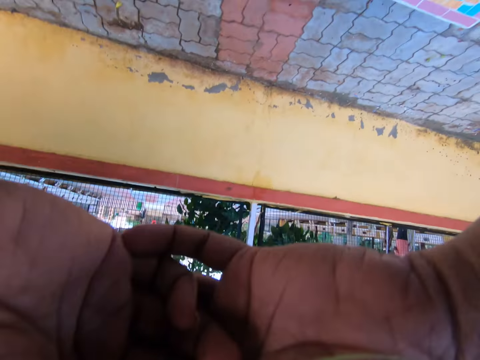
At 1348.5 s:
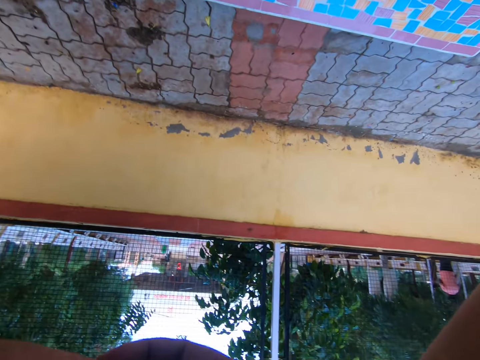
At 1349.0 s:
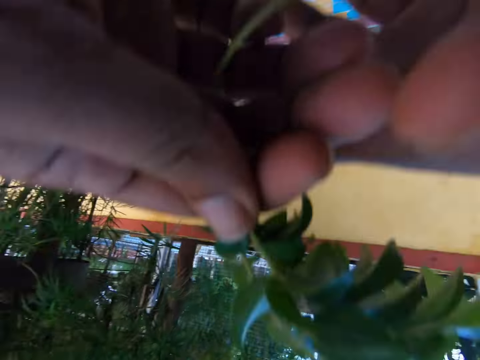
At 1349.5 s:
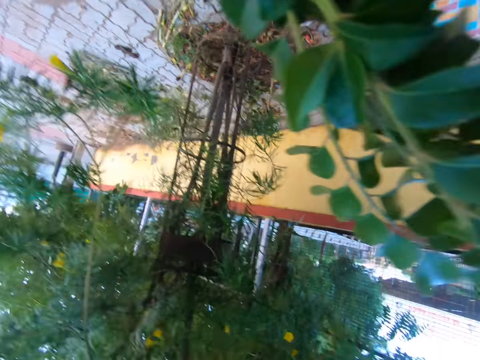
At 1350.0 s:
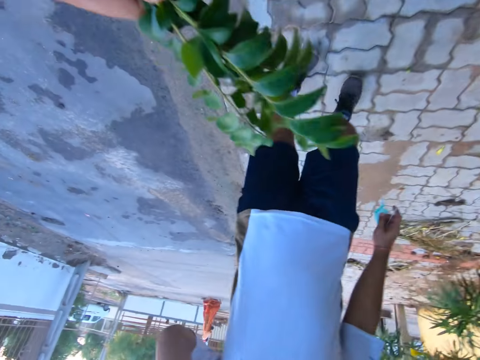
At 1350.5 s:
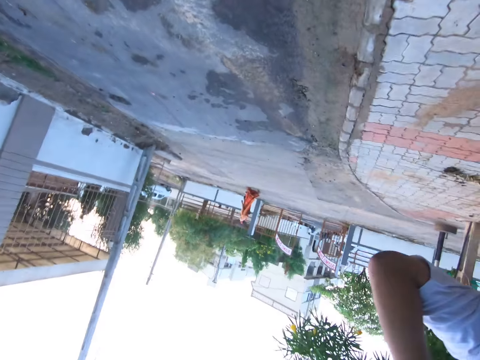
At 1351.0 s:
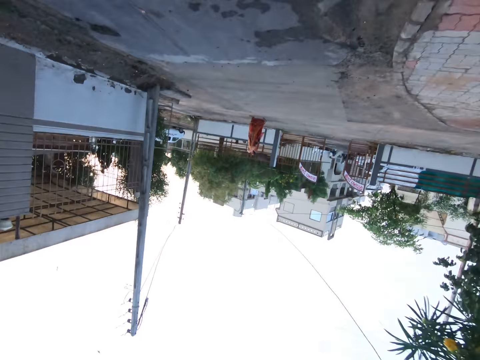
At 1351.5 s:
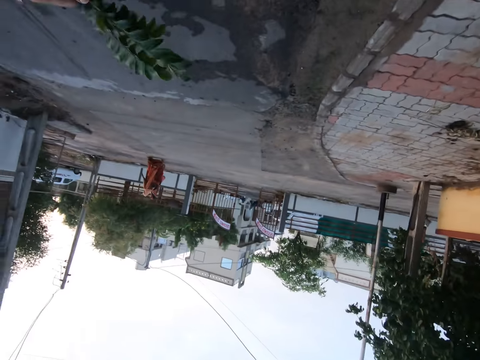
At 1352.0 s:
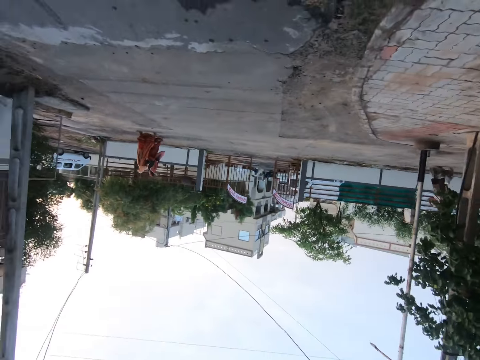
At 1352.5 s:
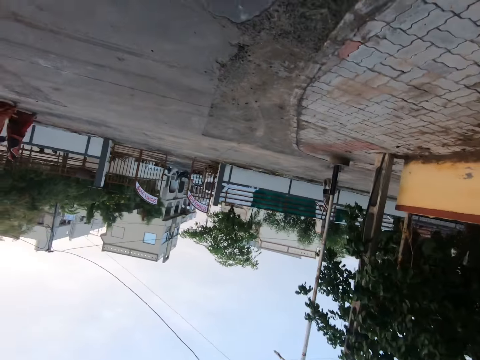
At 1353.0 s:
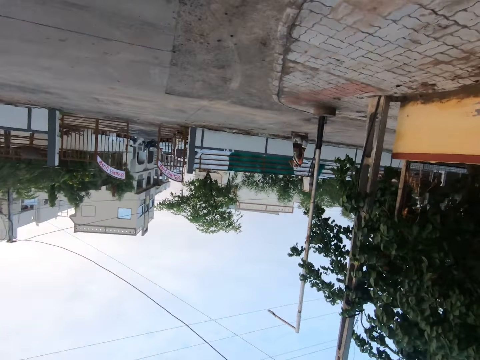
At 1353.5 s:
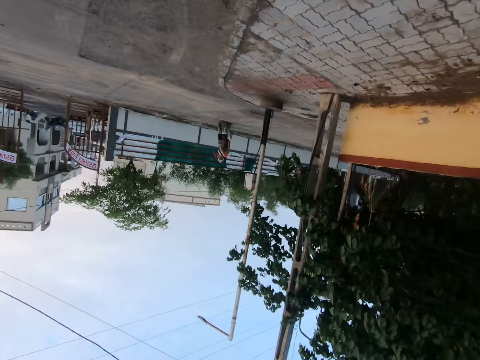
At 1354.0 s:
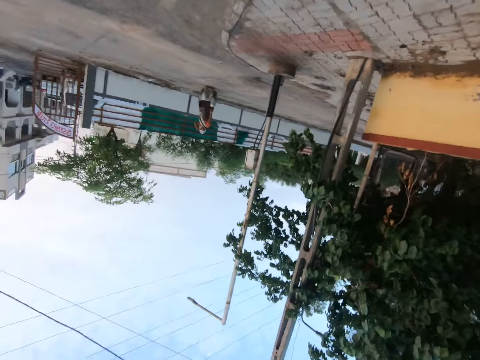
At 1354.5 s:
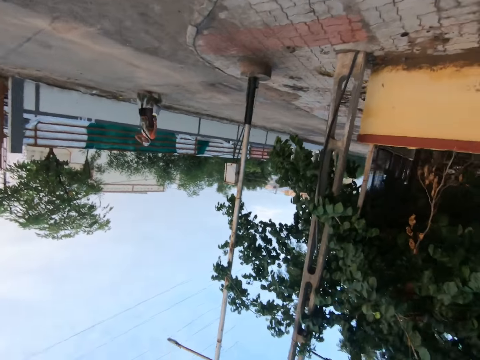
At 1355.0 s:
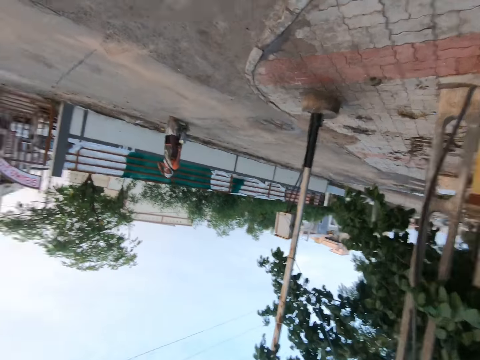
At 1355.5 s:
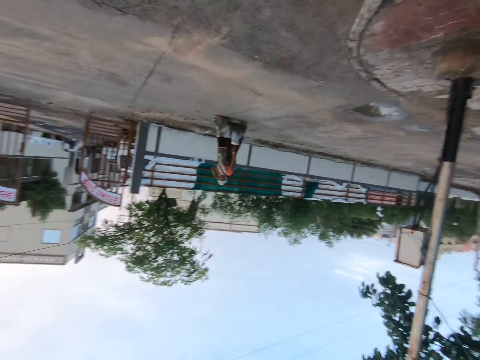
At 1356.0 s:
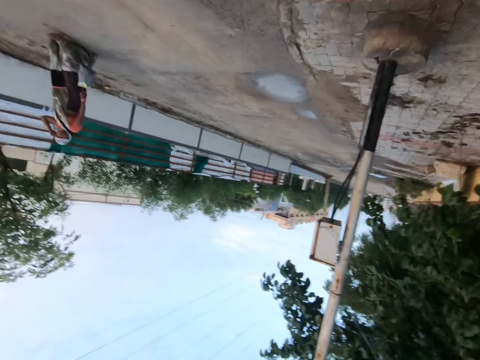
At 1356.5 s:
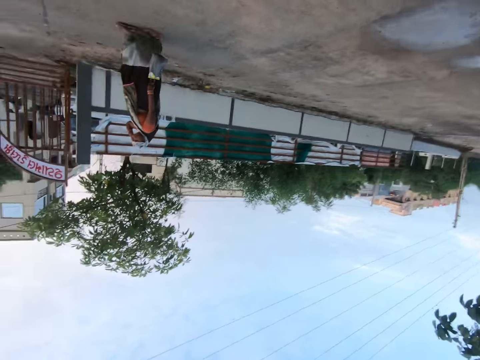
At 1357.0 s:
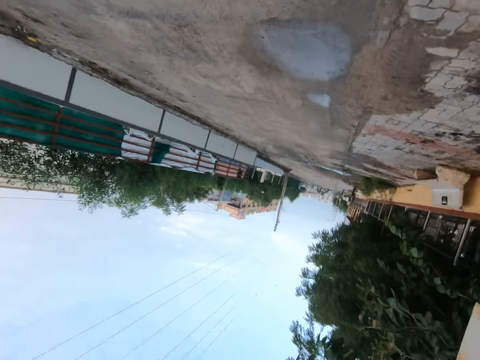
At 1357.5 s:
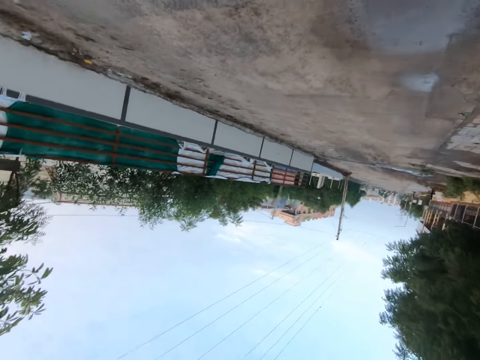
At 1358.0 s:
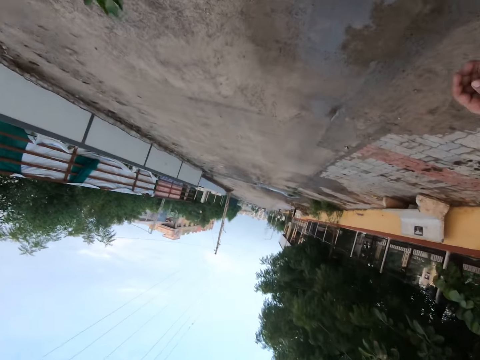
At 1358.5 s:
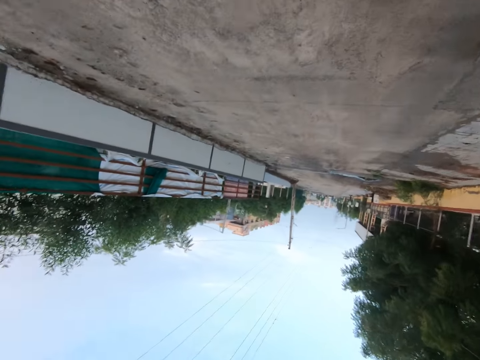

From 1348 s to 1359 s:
The camera wearer lifts the hands. They hold the leaf with a hand. A man talks to the camera wearer. The camera wearer walks on the sidewalk. They talk to the man.

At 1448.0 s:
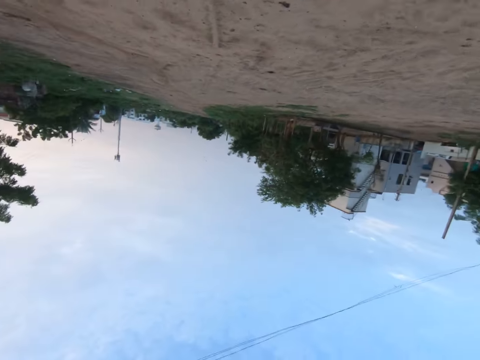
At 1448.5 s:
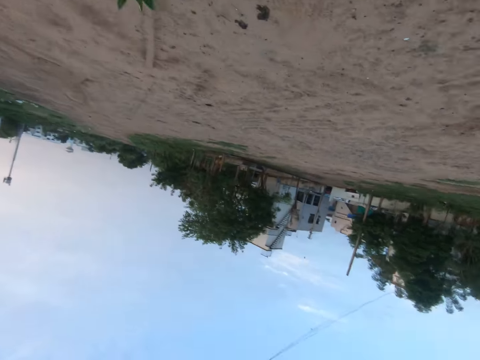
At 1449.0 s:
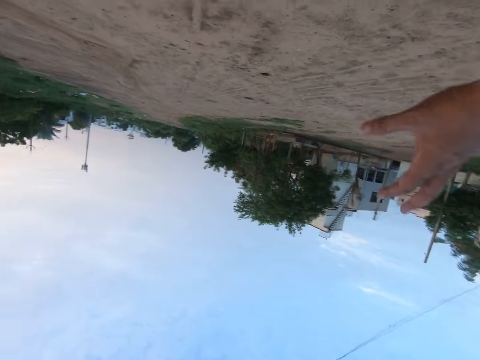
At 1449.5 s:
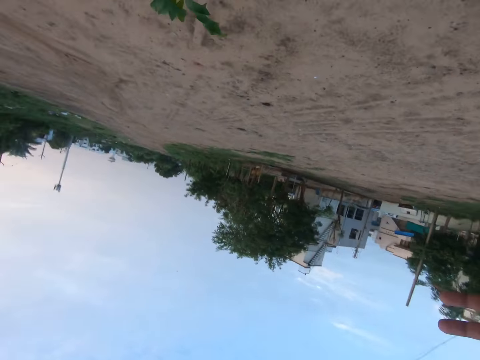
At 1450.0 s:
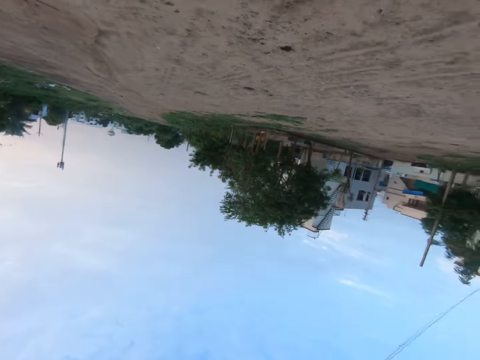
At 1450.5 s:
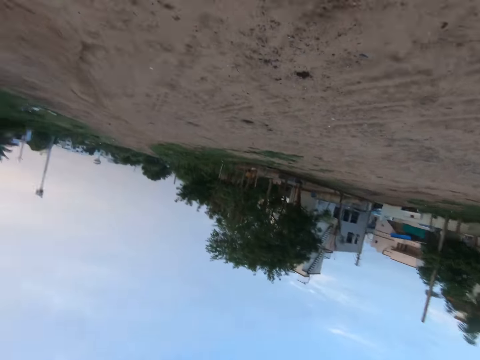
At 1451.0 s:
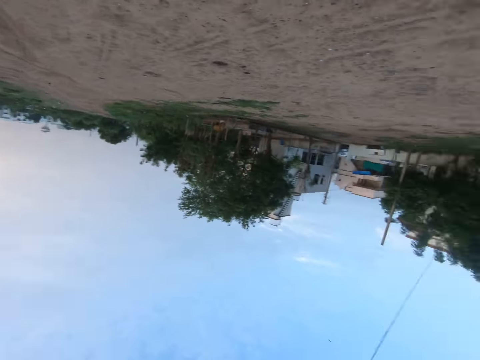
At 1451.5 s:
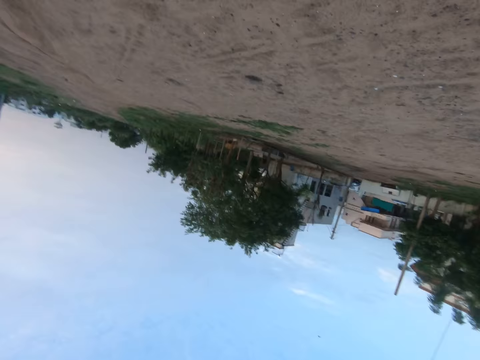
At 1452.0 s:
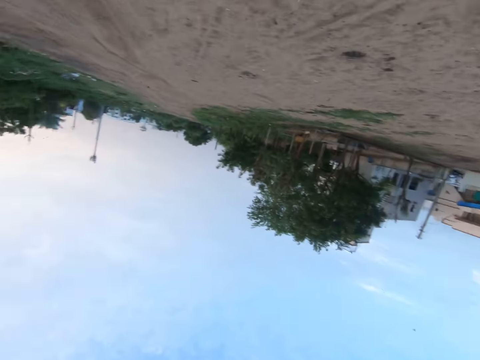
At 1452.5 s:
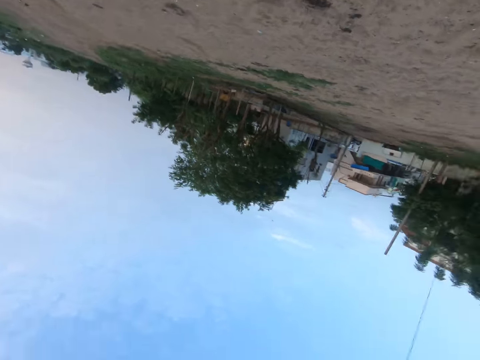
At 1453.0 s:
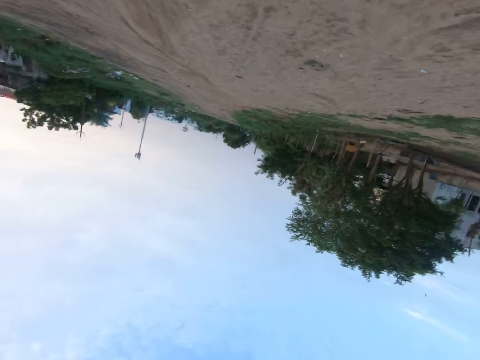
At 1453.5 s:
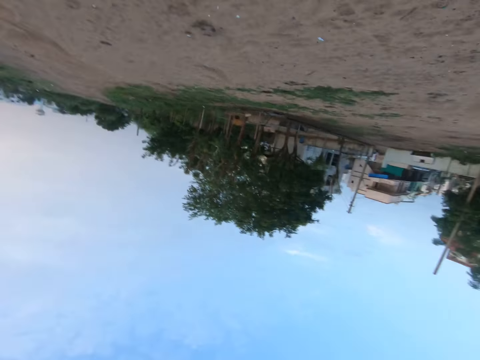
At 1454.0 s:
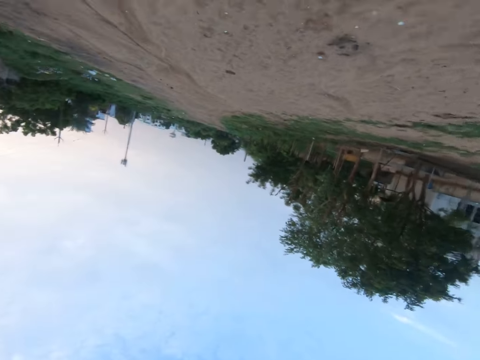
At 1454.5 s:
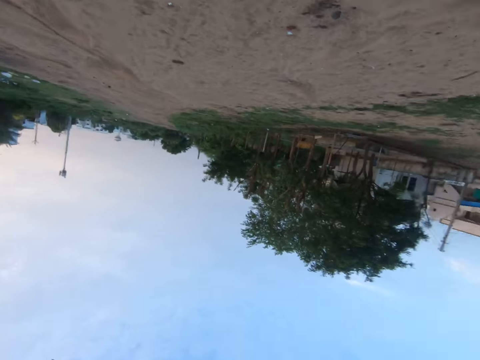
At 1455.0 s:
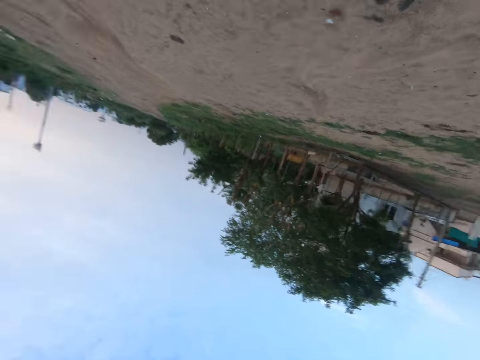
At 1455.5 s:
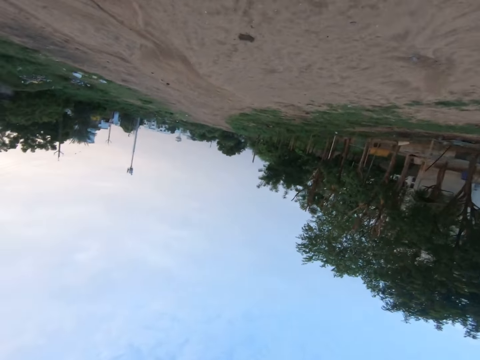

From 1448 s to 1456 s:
The camera wearer moves the hand. They walk on the road.

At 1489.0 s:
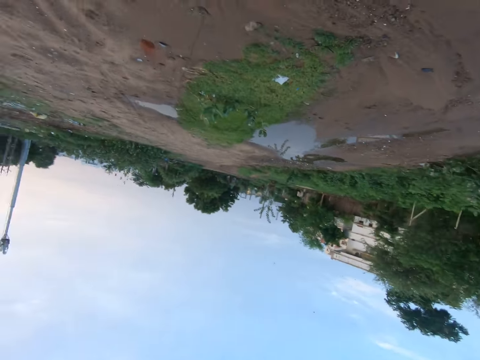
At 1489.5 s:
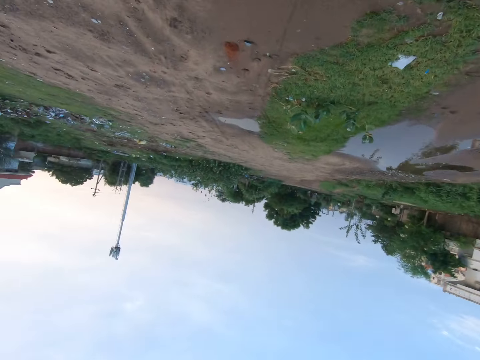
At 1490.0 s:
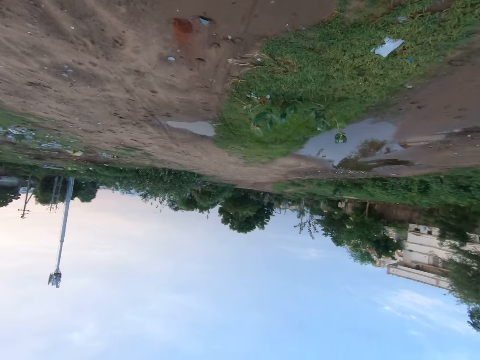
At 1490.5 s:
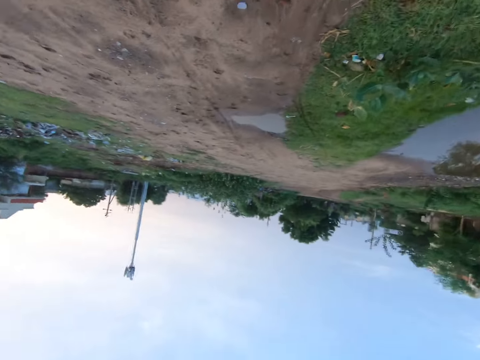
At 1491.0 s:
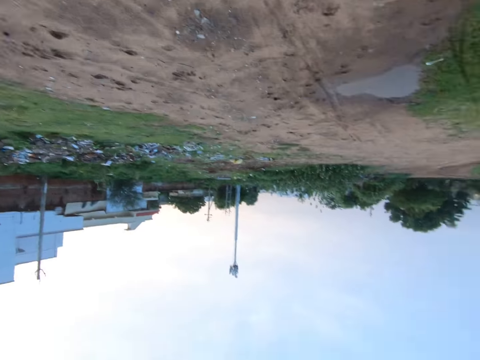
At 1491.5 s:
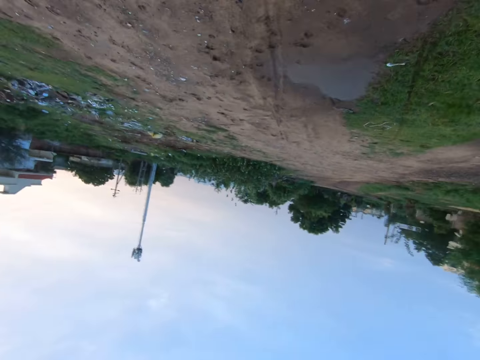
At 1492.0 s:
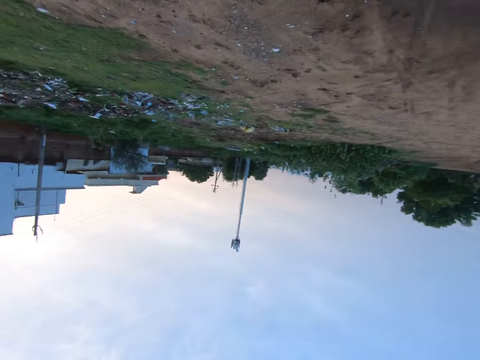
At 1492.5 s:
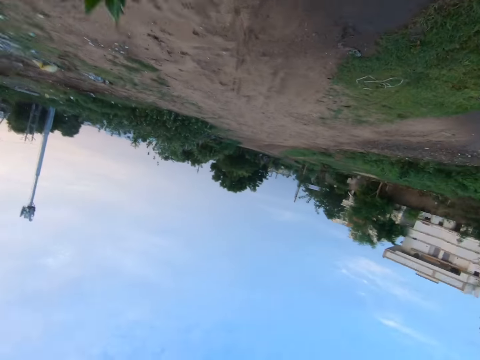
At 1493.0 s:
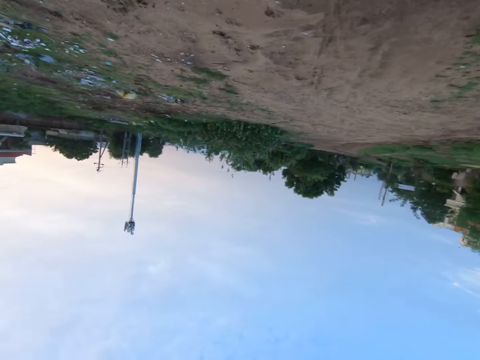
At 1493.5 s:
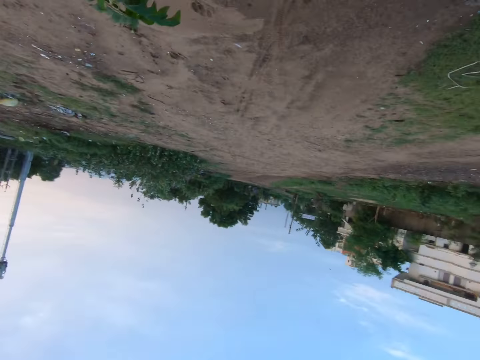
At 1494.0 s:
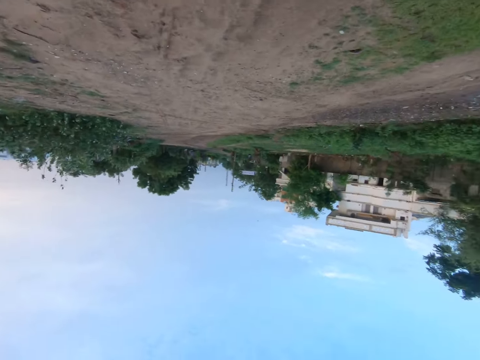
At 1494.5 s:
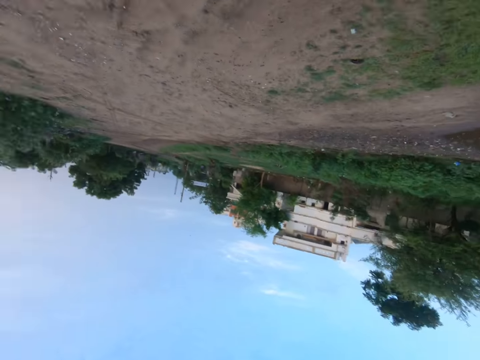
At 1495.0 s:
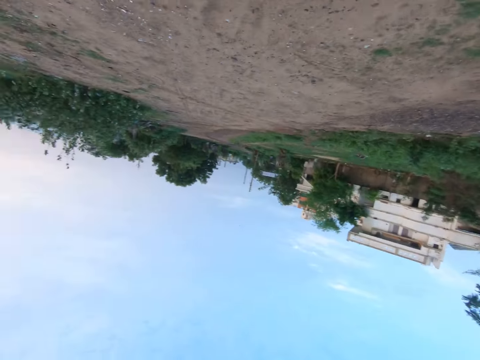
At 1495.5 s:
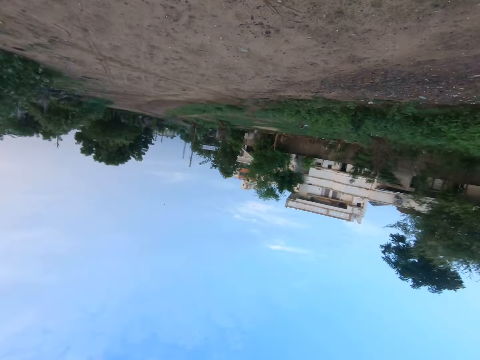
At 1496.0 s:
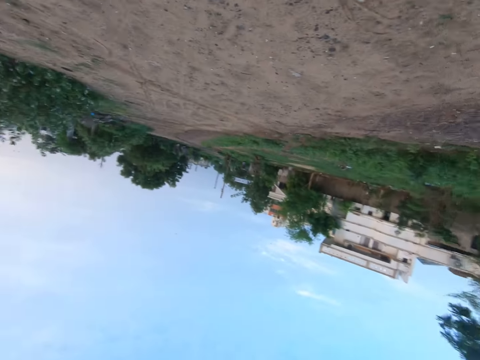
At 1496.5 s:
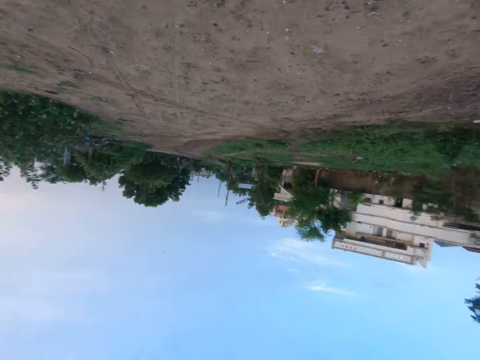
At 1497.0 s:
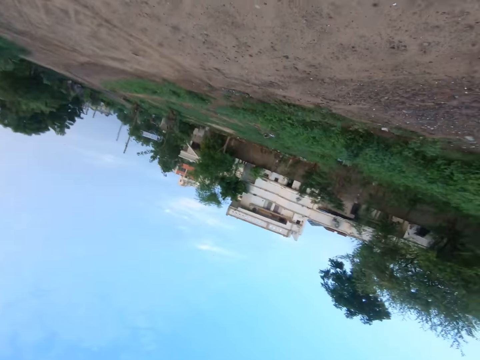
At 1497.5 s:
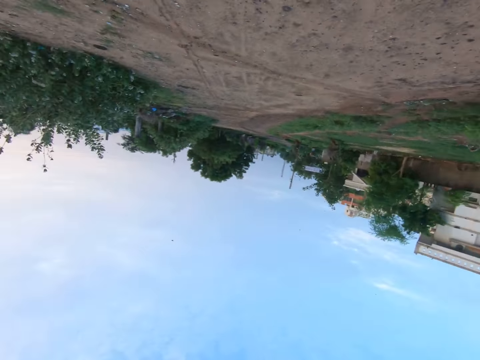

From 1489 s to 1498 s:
The camera wearer moves the hands. They walk on the road.
